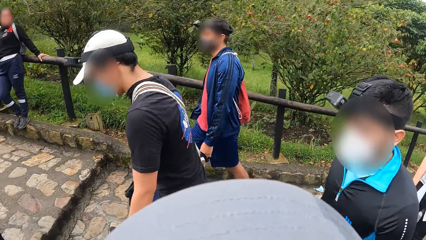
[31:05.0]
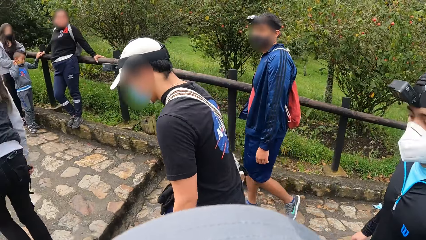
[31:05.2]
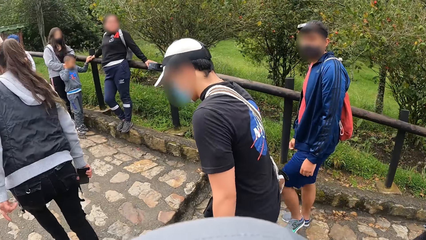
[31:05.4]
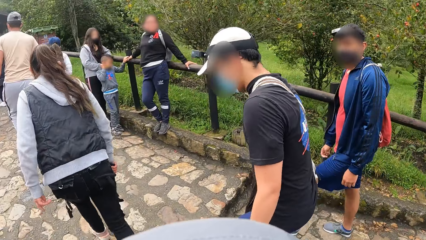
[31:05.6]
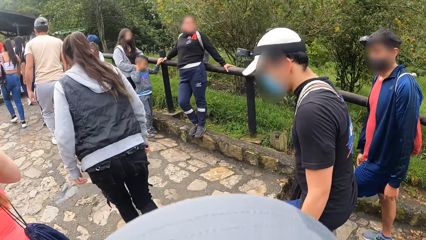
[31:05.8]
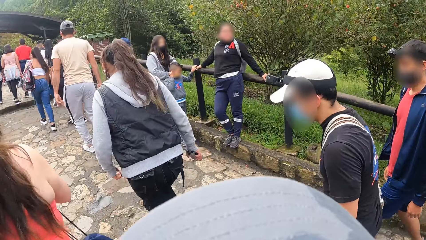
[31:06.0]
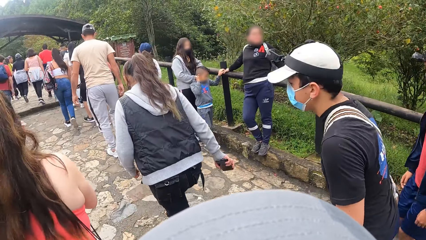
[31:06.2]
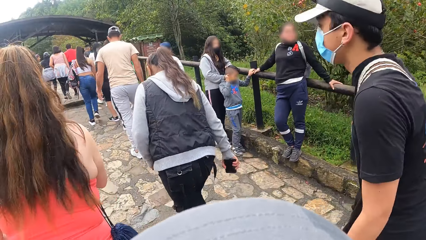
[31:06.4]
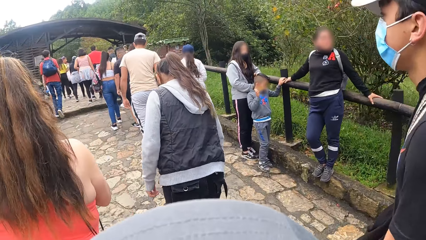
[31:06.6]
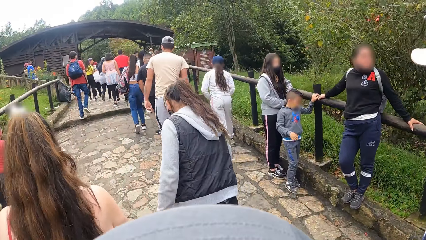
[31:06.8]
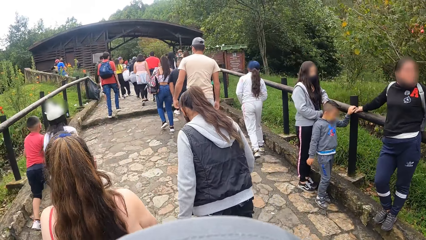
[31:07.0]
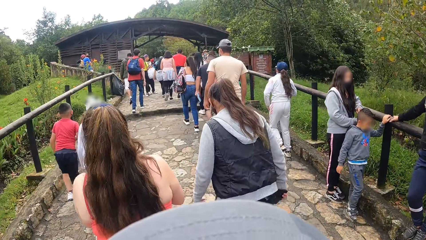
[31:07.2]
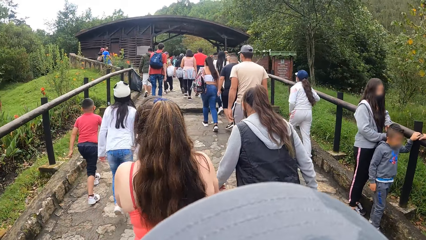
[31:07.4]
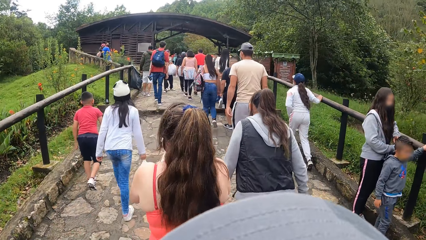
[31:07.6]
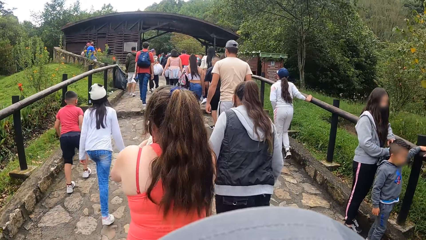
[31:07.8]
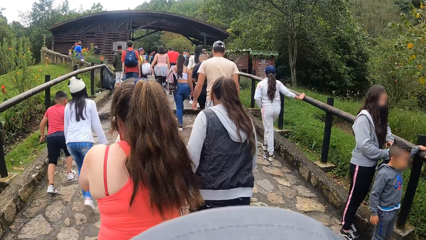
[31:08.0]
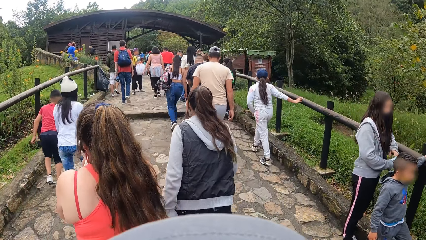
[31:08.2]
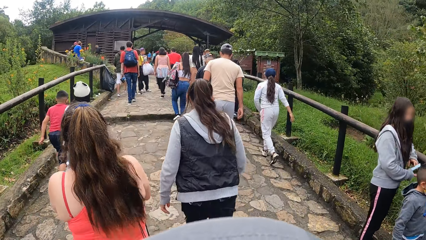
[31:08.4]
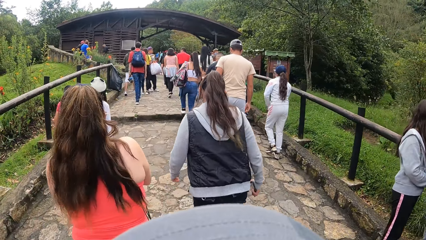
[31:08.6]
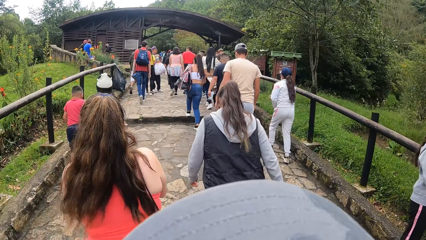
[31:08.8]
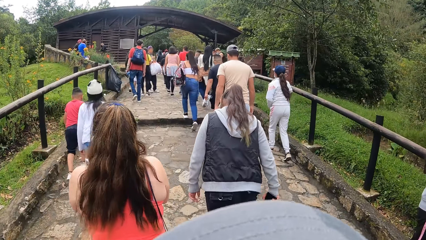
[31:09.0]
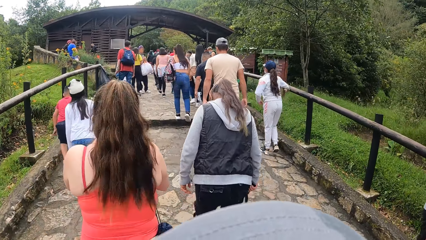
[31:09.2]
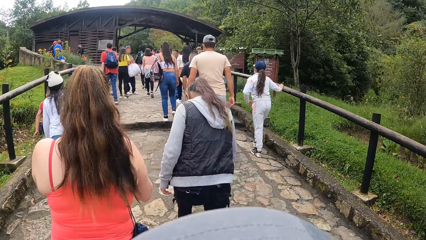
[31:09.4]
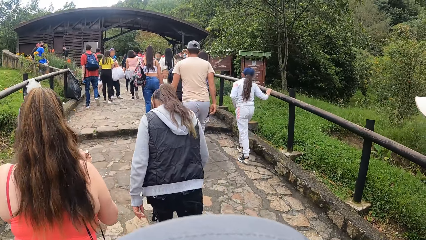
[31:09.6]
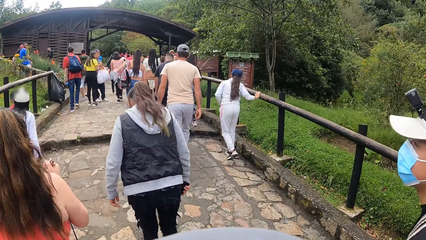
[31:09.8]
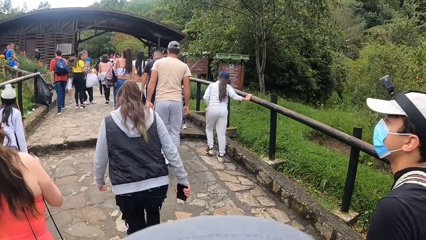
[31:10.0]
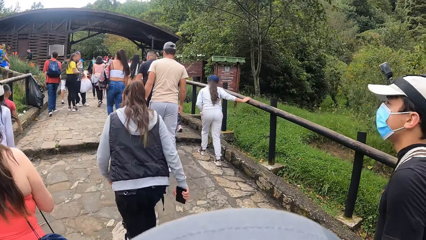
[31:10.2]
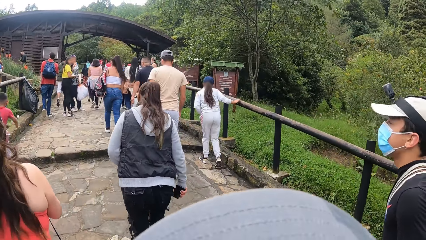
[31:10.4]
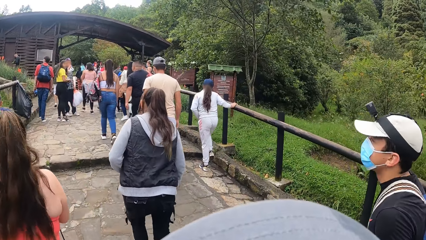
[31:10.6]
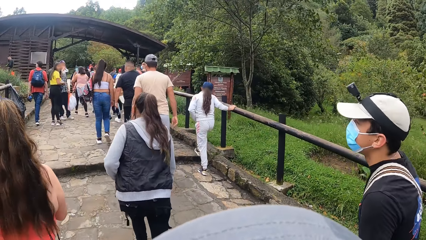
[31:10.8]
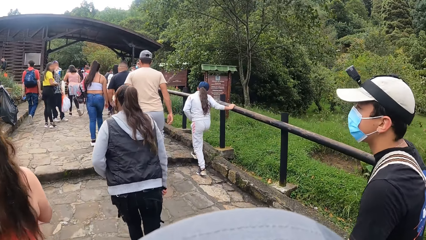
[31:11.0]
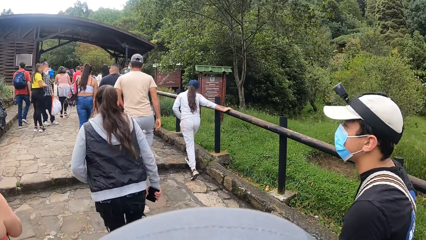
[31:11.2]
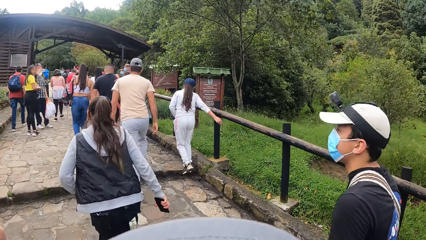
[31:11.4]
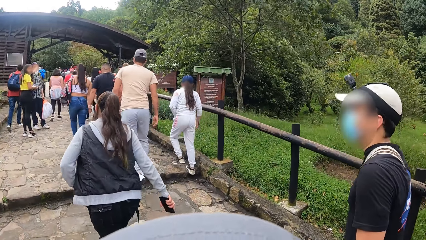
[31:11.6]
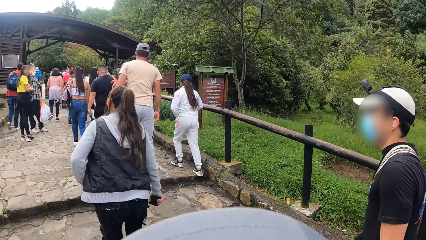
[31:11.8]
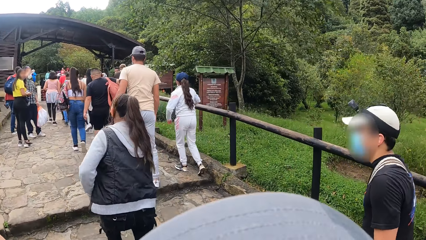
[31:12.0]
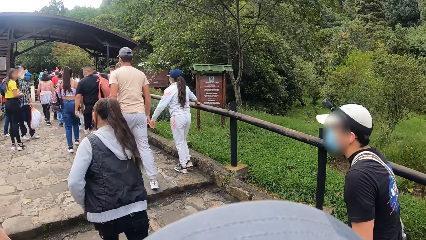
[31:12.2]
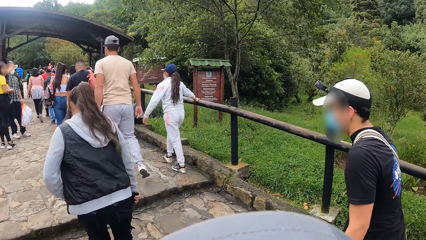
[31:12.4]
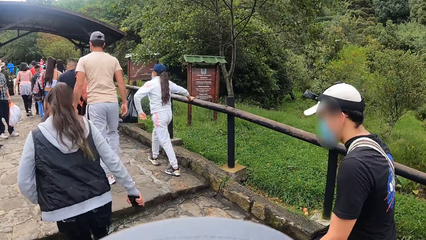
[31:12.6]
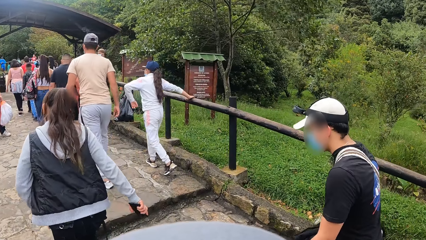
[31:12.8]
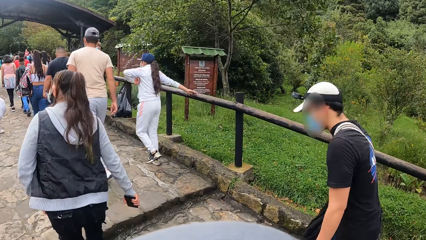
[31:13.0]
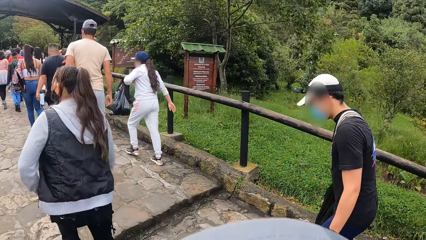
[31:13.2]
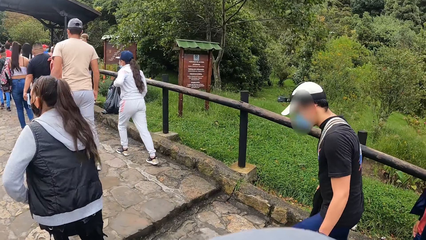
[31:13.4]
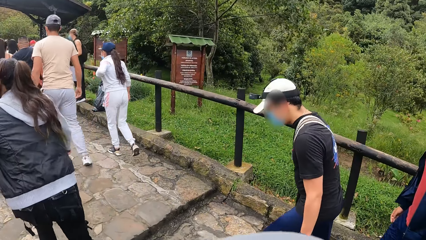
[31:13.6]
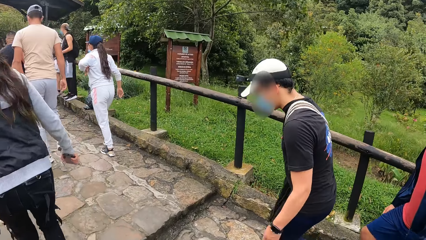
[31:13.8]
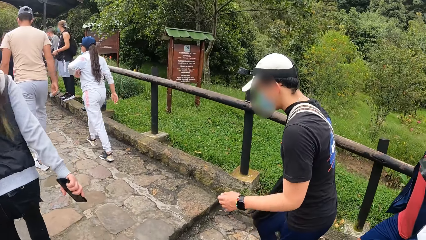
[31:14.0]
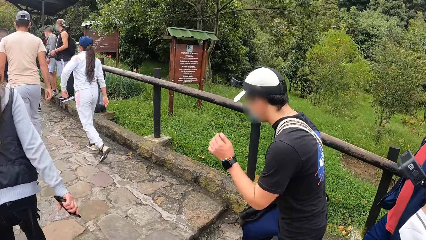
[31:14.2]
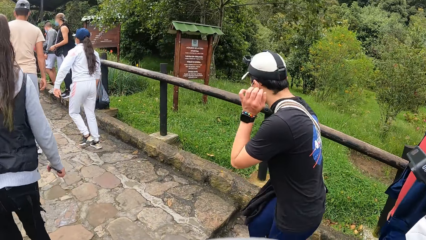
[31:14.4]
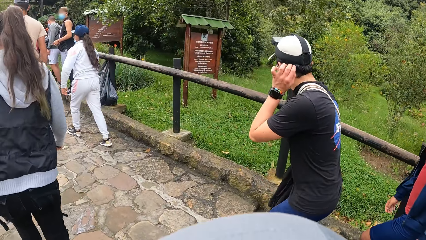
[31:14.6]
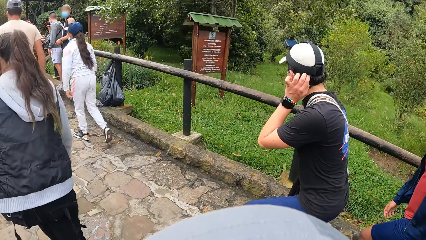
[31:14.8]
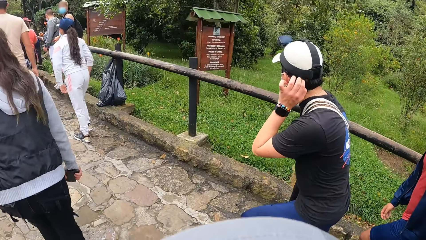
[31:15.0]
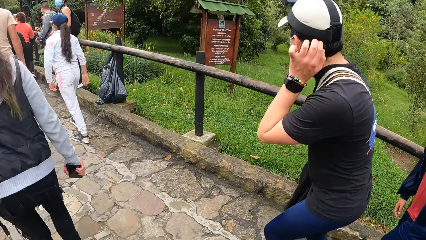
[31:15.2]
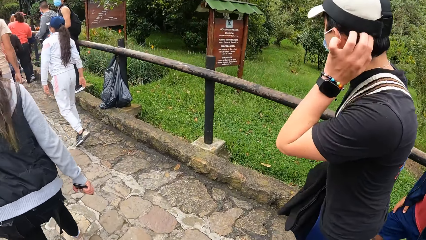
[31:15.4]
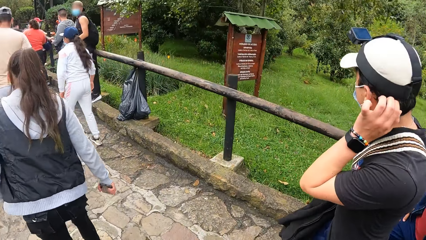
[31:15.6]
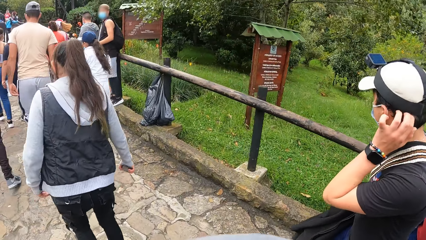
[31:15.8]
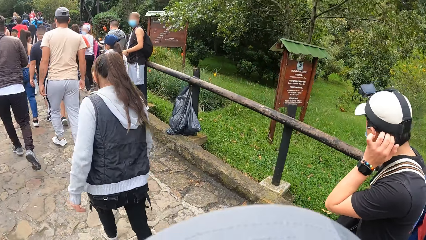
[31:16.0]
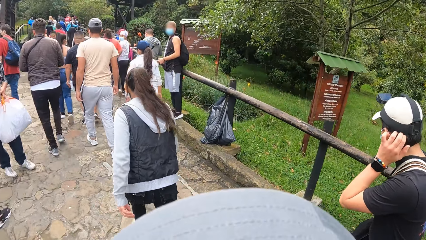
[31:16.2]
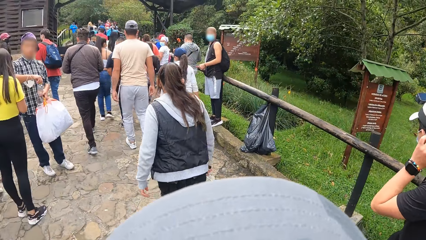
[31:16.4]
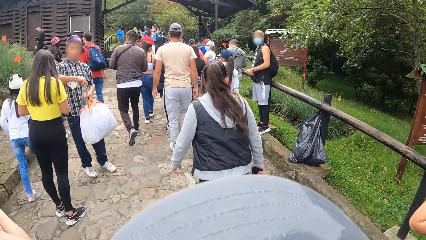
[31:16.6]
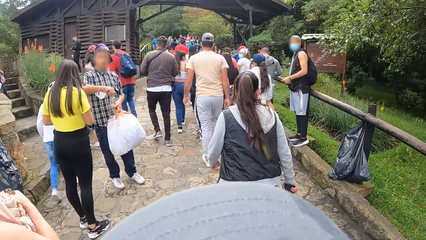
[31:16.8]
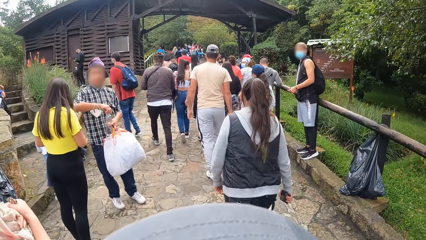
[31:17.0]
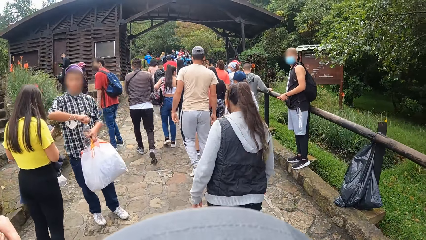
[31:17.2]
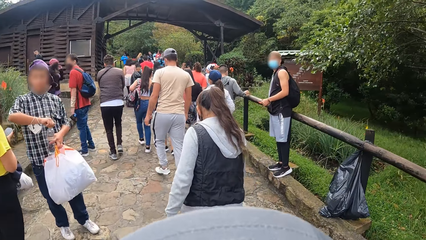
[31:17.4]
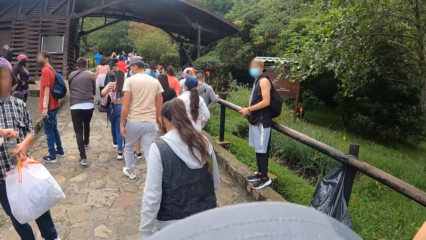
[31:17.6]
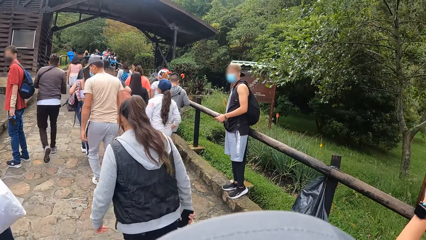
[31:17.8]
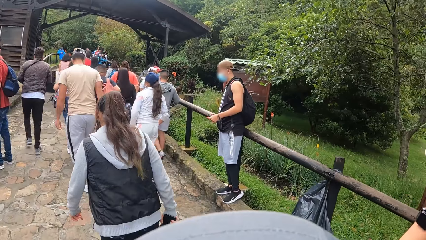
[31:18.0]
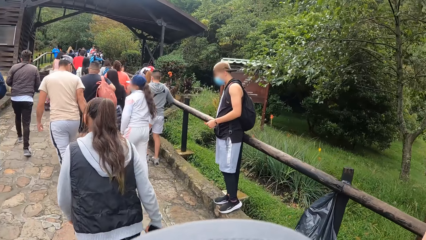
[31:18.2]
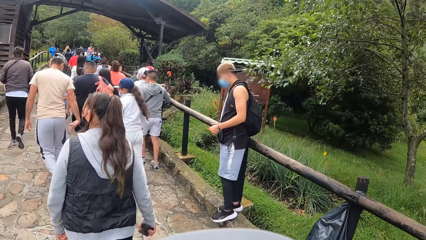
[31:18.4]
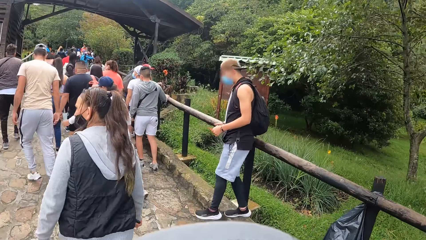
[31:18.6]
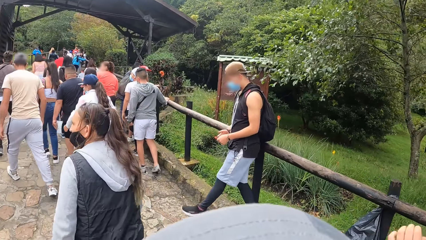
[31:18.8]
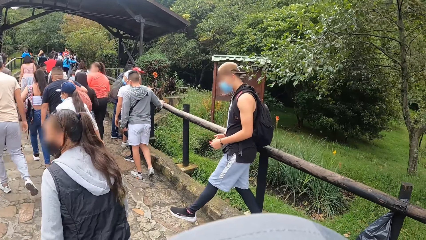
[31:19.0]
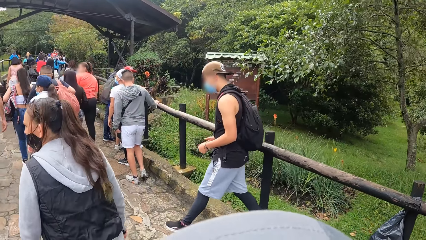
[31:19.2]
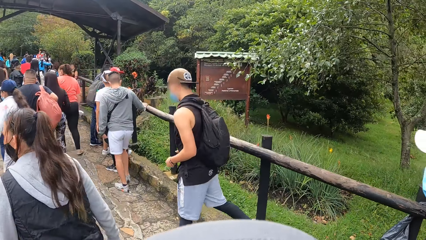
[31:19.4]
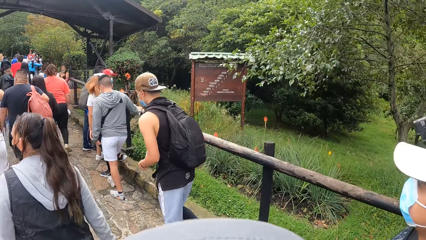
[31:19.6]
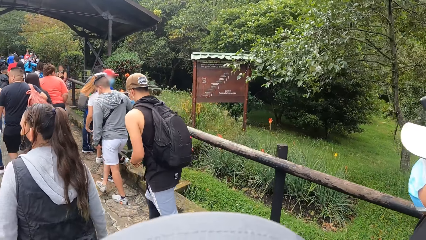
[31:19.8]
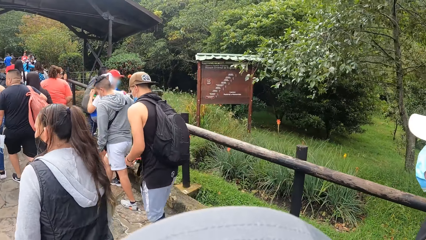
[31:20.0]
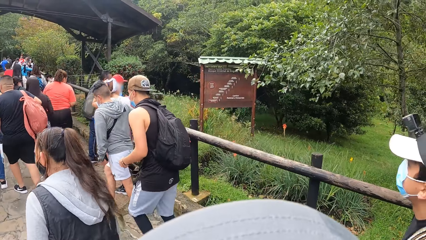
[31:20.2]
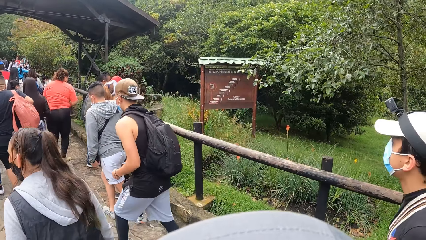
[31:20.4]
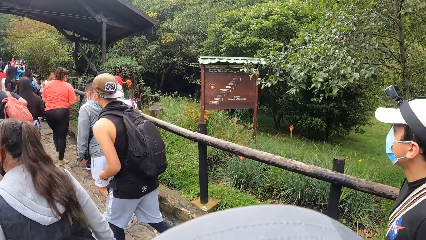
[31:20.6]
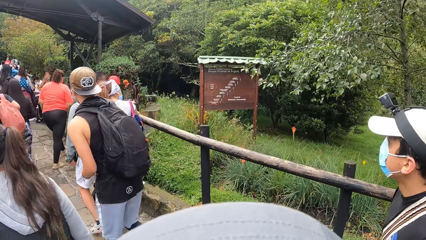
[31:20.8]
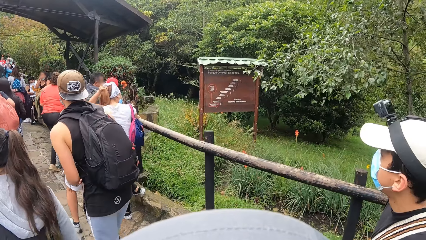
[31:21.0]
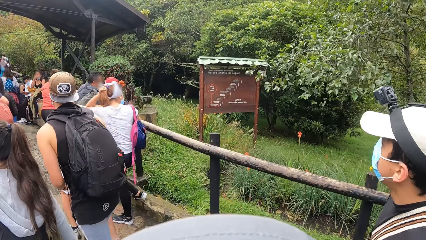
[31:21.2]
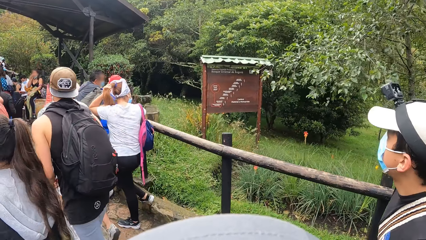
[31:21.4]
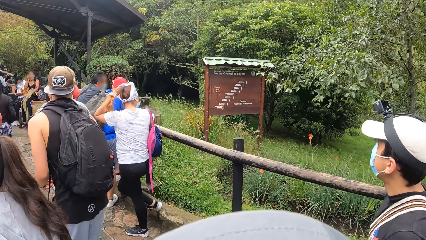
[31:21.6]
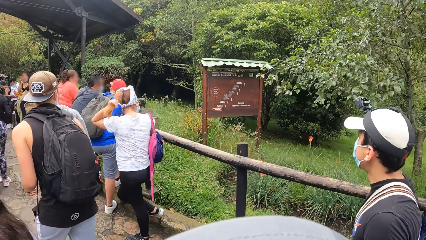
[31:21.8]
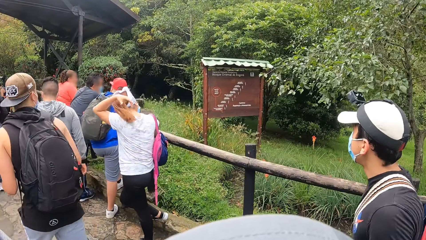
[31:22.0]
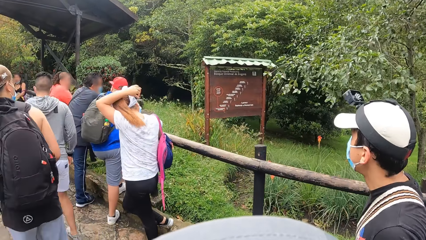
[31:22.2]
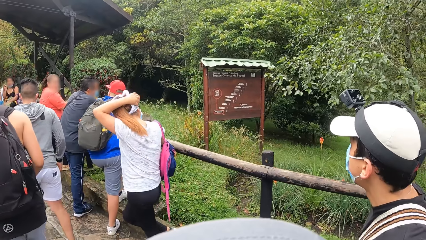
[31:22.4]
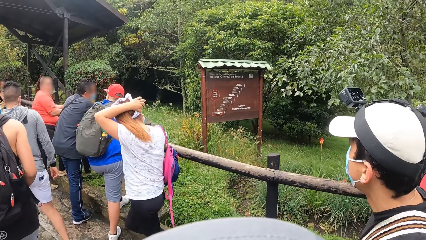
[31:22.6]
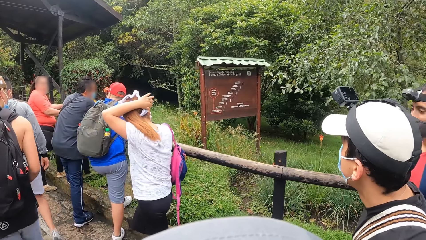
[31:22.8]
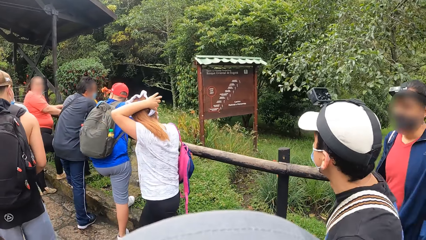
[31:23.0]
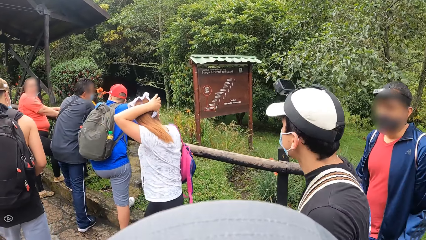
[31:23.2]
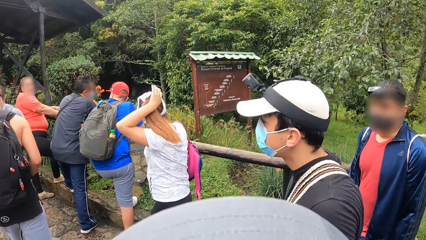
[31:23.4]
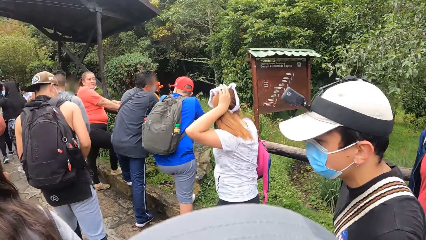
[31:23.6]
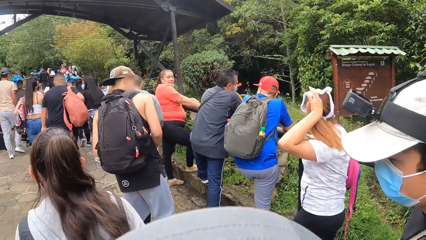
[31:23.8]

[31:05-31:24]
The camera wearer turns around the walkway. They walk along the walkway. The man scratches his hair with his left hand.
